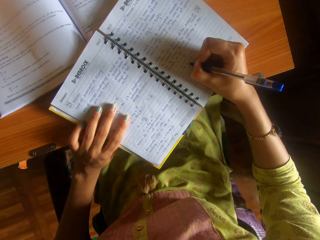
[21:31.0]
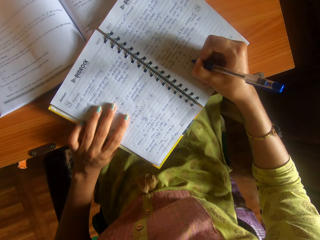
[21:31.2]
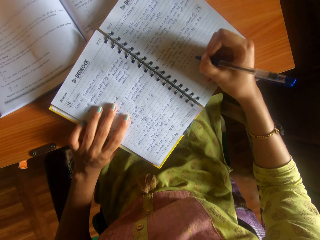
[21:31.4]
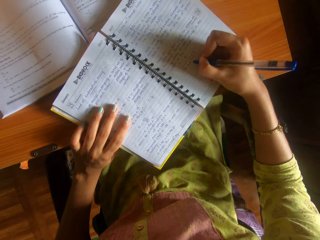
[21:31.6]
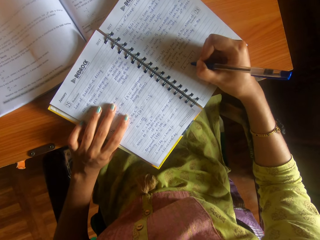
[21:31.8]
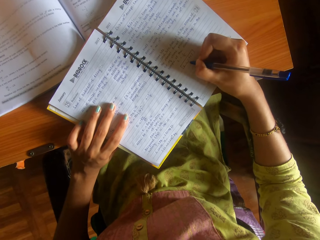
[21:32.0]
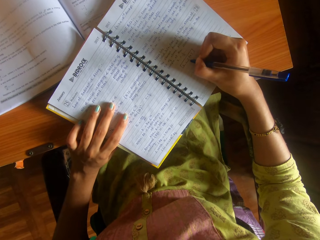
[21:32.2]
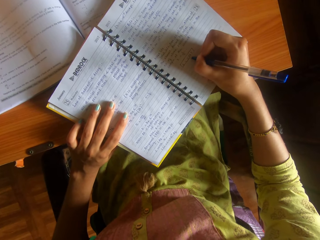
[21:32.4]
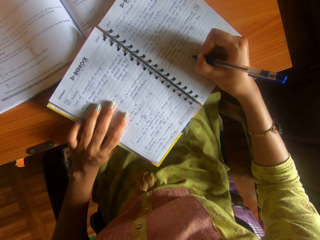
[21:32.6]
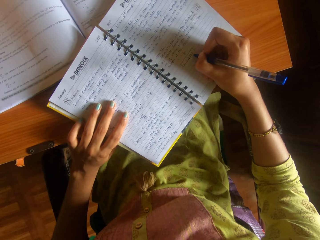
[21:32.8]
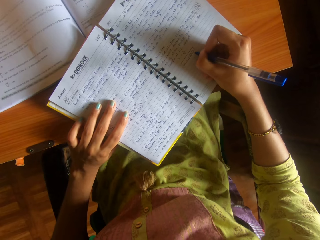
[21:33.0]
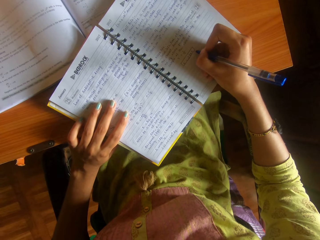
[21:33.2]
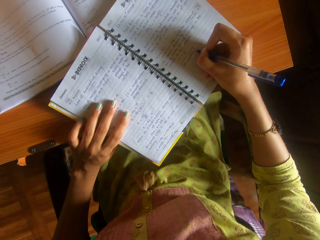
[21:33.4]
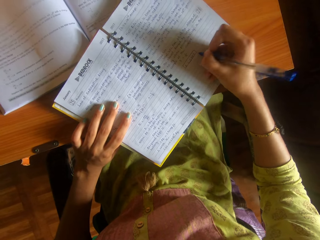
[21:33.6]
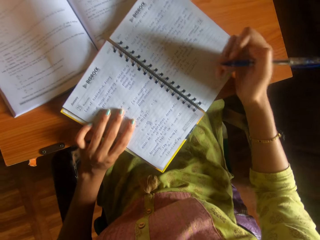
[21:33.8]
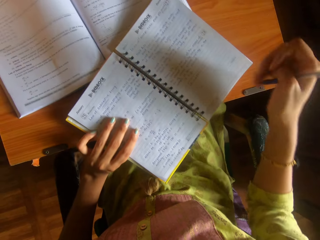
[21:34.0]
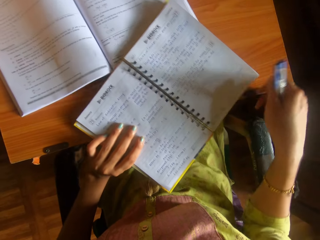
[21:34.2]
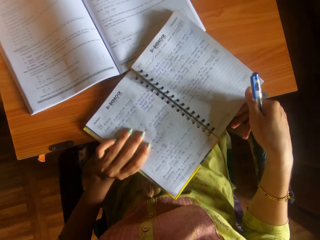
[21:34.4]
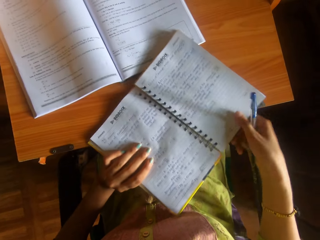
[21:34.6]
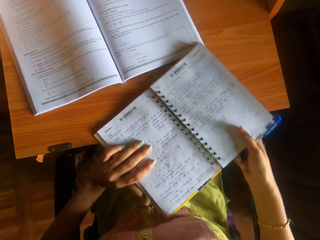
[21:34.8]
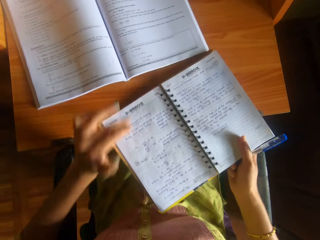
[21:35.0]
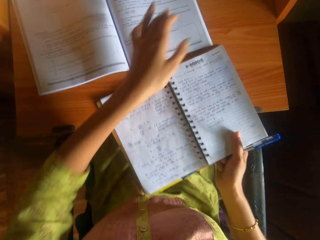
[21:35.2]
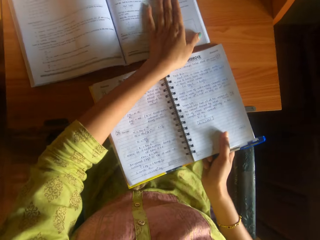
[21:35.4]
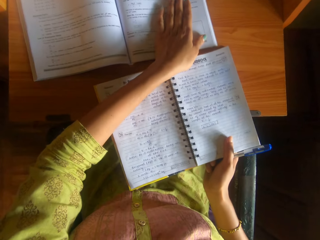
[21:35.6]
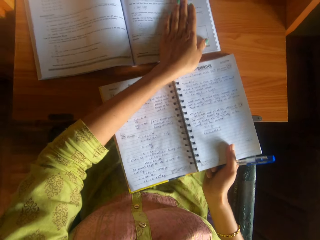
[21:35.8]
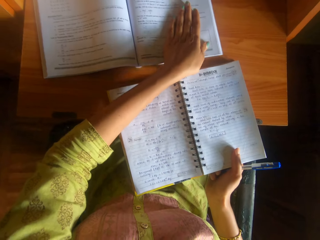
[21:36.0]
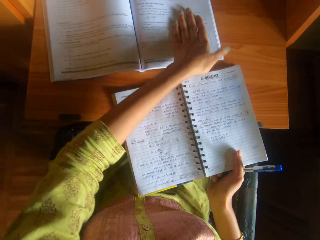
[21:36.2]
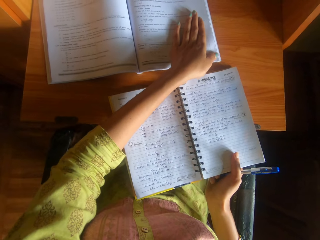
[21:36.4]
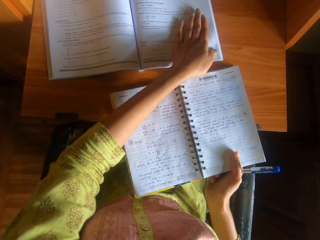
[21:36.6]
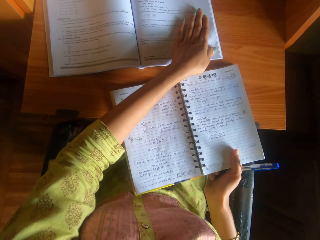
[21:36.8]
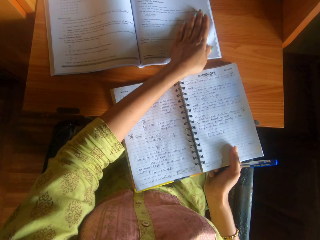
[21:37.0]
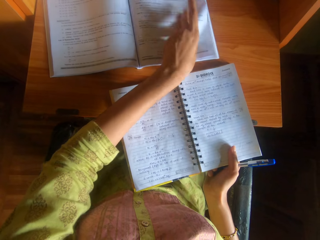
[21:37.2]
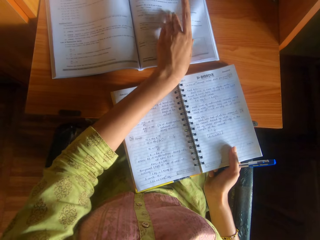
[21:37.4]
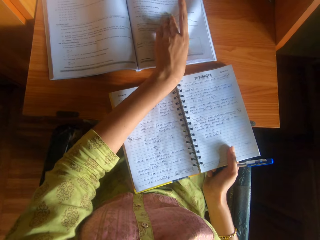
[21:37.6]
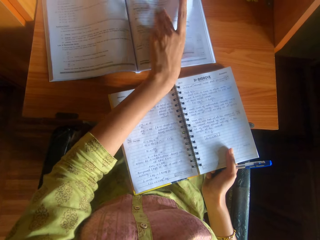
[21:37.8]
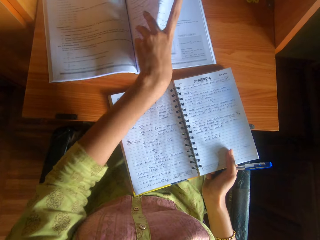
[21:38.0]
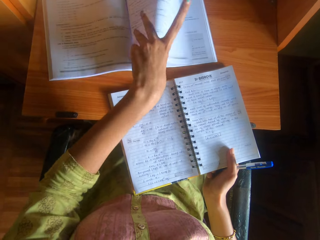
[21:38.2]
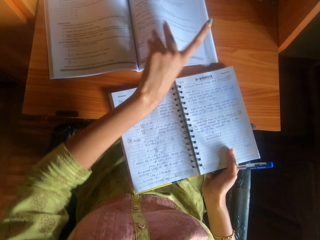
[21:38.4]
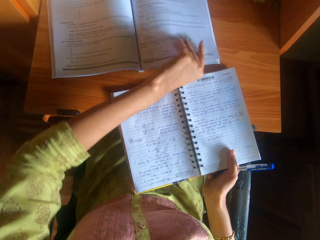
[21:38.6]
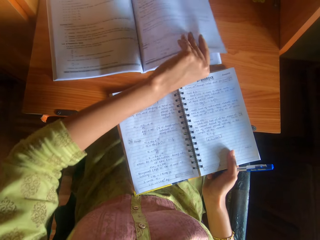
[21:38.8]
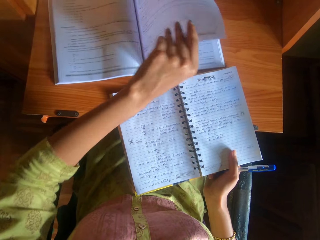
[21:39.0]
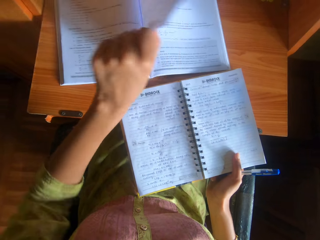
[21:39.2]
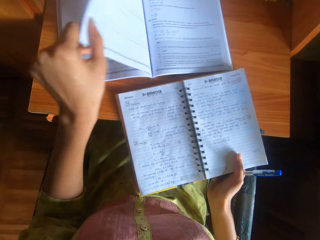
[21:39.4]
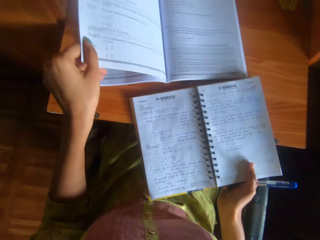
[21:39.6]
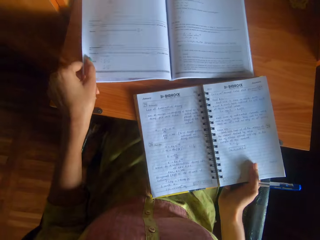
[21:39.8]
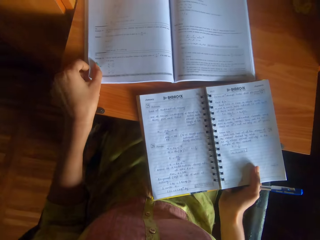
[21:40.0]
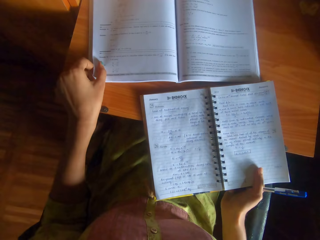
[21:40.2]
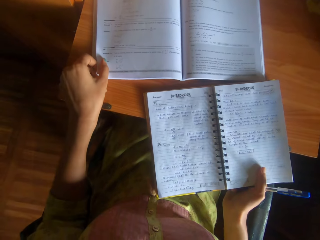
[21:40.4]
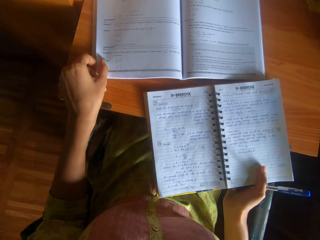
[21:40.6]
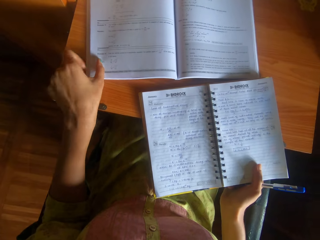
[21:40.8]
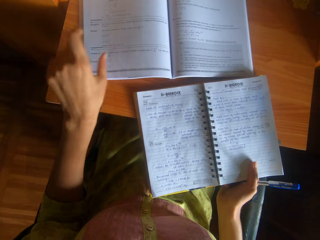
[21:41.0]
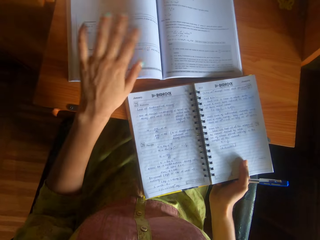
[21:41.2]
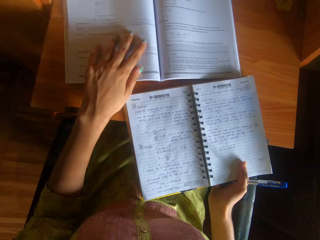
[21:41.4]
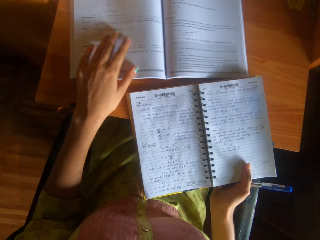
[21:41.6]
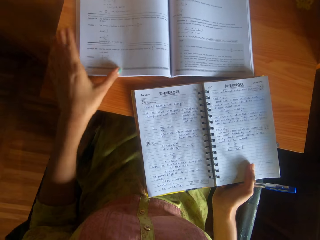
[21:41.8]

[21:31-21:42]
The camera wearer moves the book on the desk with her left hand. She holds the book on the desk with her right hand. She moves the book on the desk with her right hand. She places her left hand on the book on the desk. She flips a page of the book on the desk with her left hand.

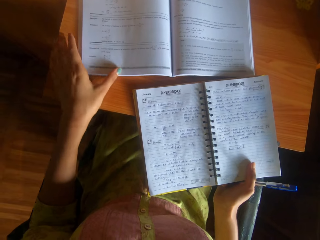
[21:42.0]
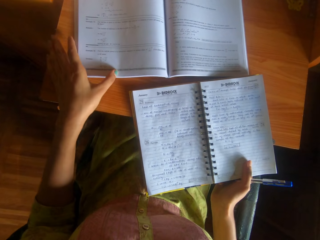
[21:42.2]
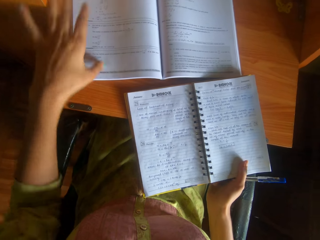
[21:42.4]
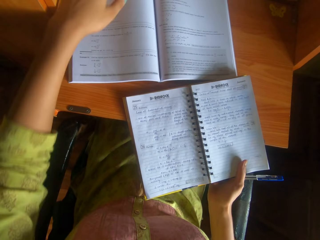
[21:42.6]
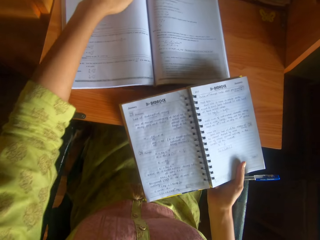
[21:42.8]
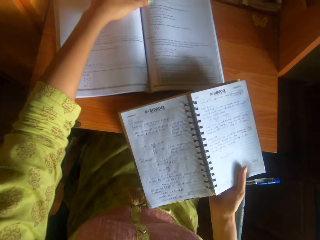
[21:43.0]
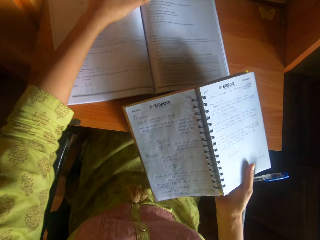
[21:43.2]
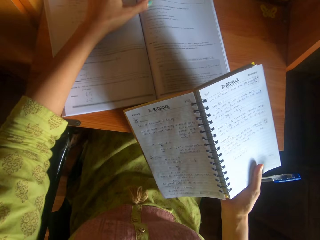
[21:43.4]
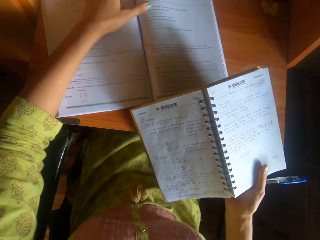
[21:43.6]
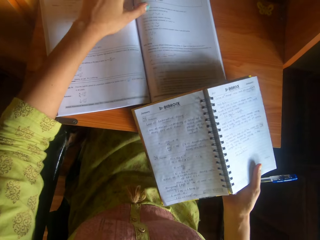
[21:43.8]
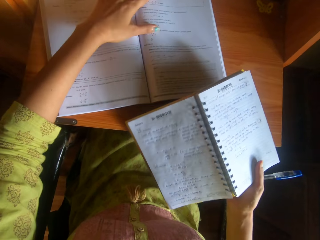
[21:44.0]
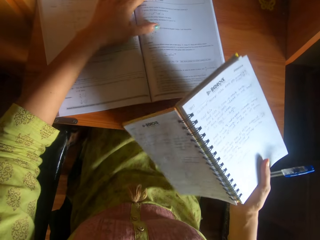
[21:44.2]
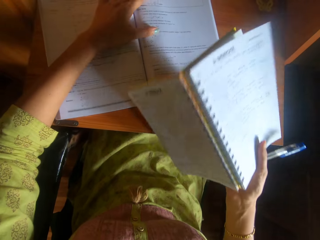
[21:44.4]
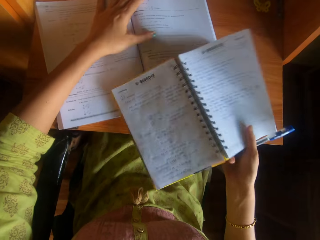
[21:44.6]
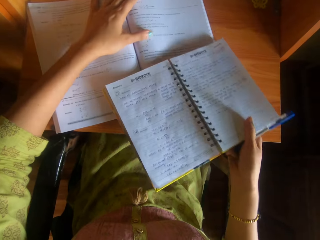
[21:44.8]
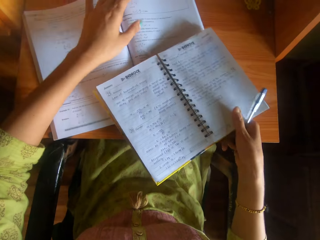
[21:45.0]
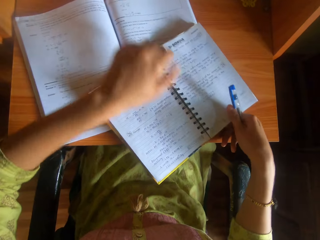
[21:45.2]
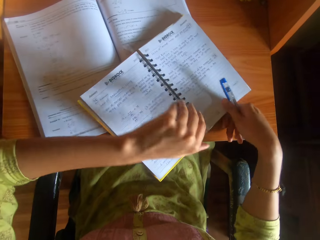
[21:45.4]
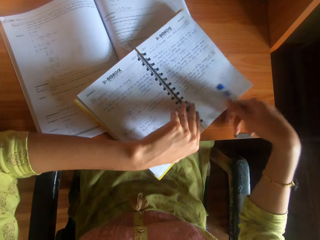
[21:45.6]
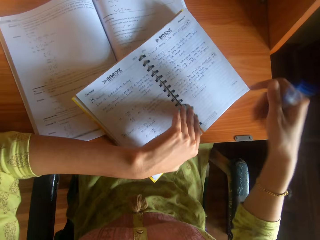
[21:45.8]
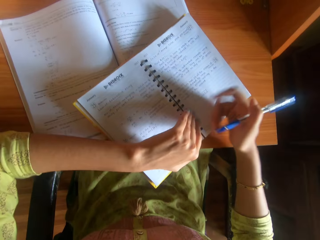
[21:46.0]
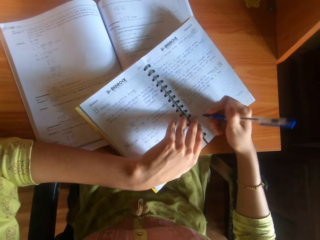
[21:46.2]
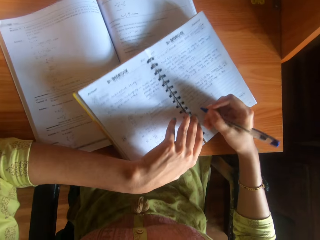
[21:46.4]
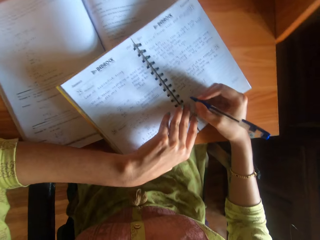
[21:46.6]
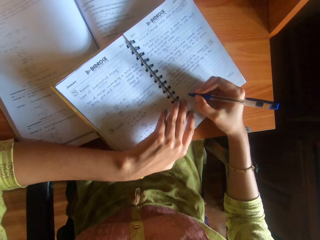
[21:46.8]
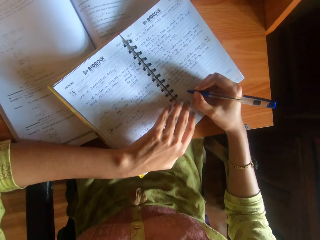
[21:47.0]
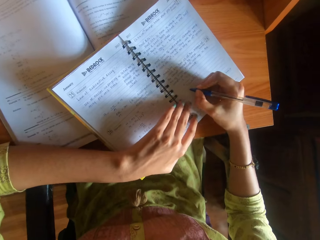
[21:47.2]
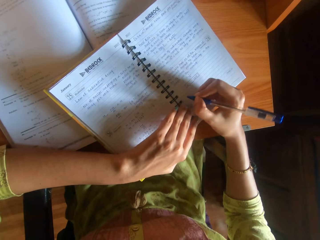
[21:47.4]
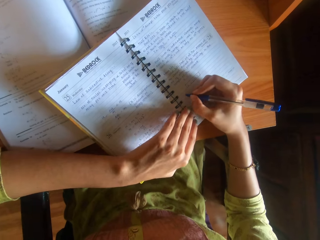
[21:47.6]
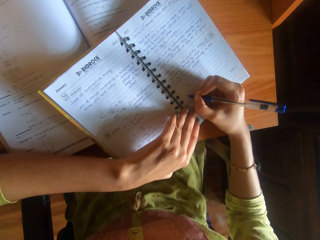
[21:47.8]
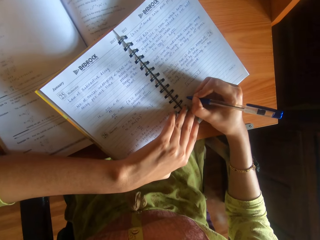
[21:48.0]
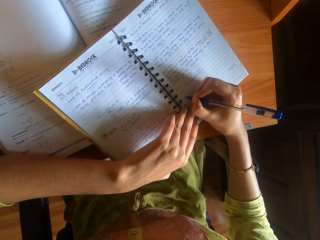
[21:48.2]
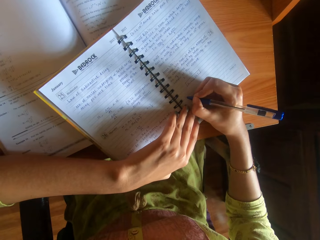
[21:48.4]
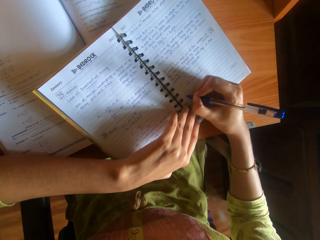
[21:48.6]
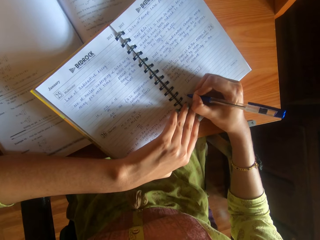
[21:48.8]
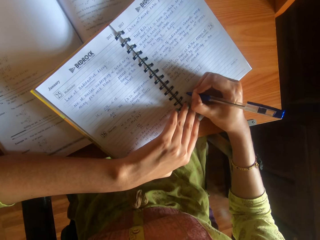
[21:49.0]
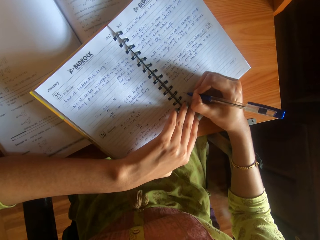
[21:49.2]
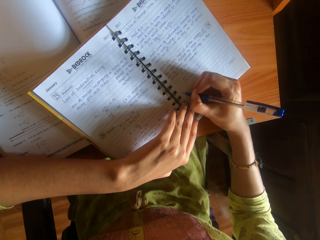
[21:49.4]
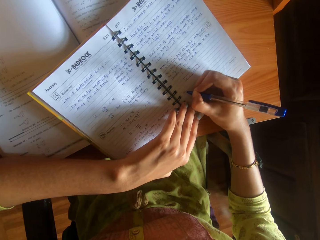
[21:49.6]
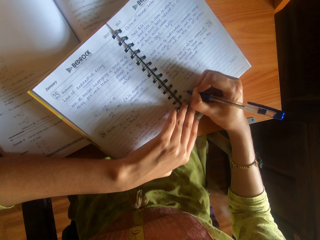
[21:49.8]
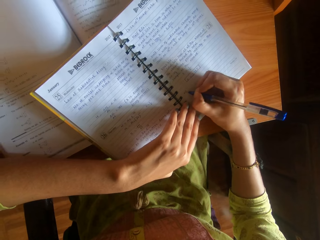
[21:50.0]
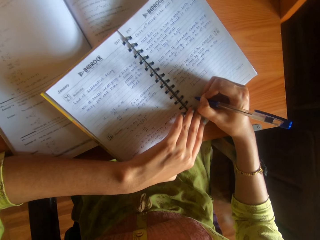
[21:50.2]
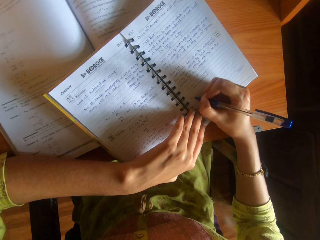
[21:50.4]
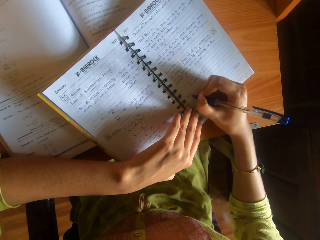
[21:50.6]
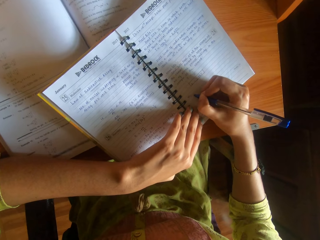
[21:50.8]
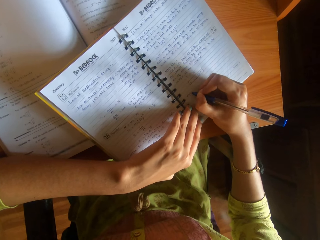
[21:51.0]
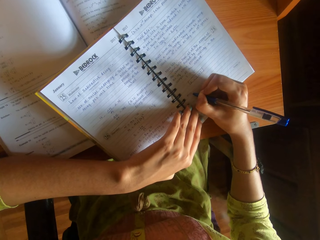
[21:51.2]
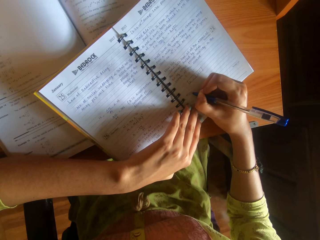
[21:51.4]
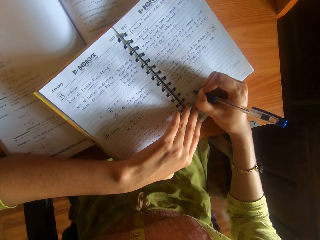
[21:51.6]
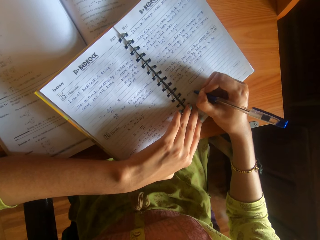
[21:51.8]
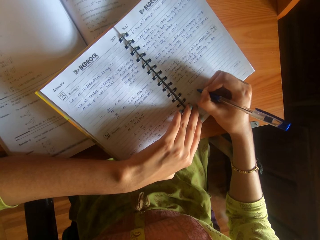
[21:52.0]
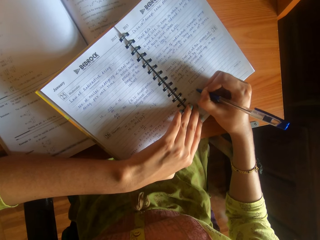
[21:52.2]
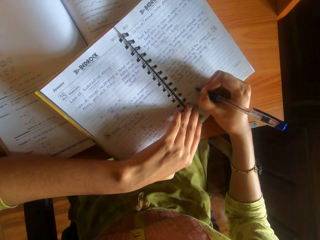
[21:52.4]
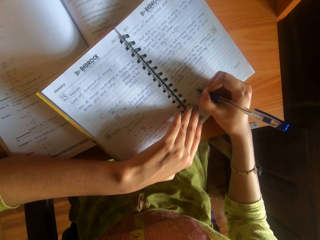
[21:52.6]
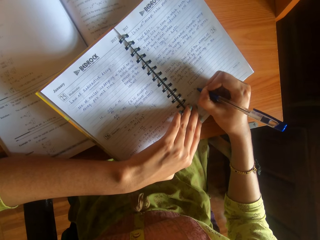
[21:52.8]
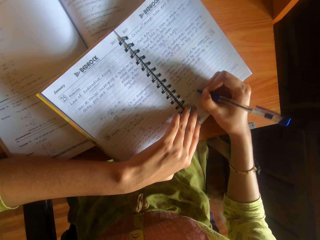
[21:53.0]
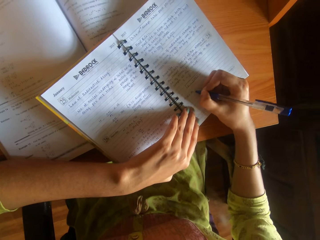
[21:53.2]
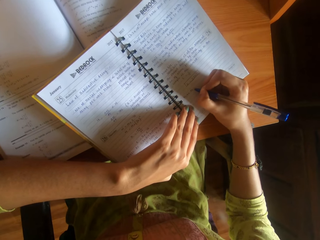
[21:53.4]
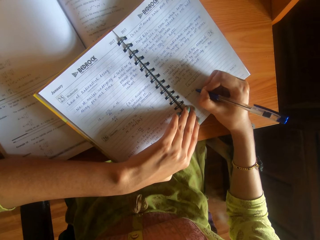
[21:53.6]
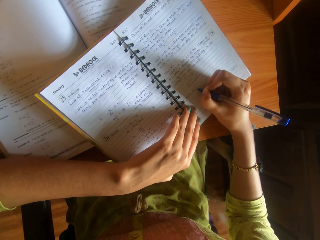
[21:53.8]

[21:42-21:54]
The camera wearer moves the book on the desk with her left hand. She places the book on the desk with her right hand. She holds the book on the desk with her left hand. She writes on the book on the desk with the pen in her right hand.
